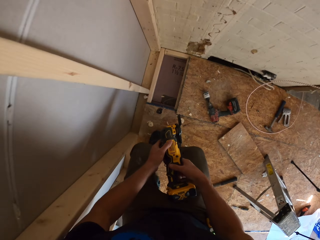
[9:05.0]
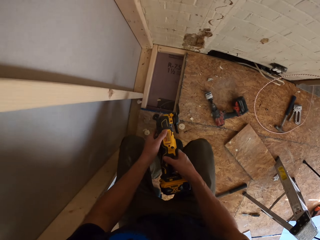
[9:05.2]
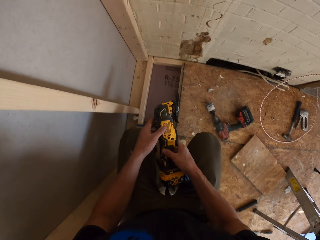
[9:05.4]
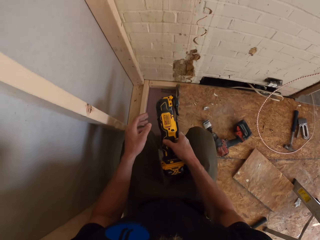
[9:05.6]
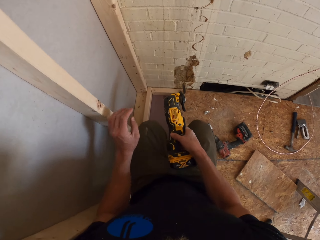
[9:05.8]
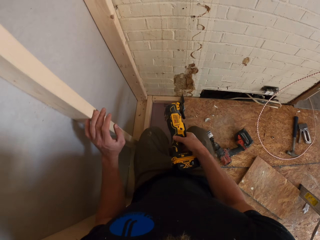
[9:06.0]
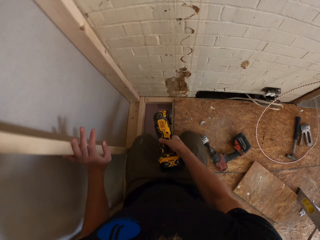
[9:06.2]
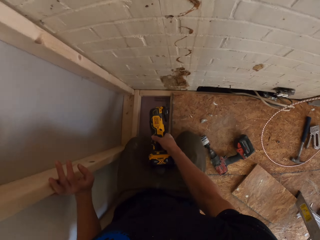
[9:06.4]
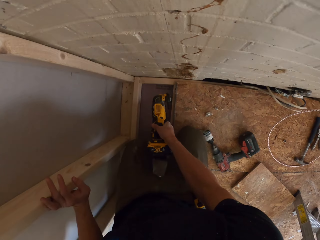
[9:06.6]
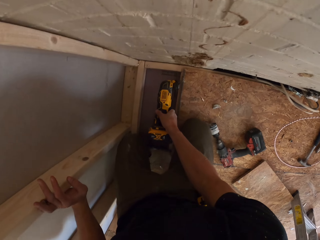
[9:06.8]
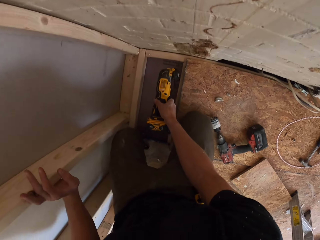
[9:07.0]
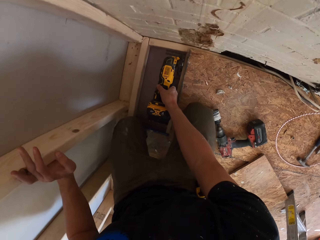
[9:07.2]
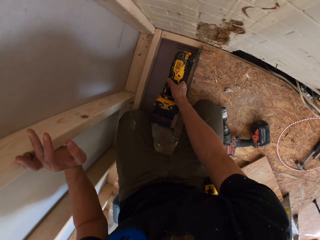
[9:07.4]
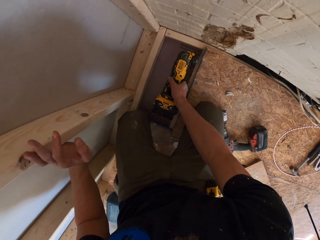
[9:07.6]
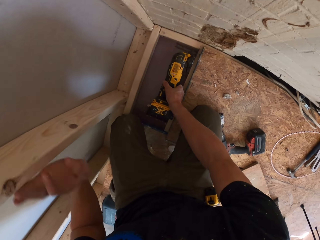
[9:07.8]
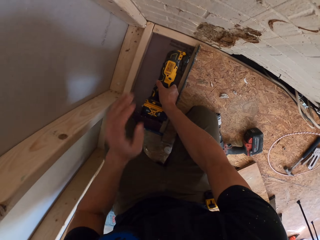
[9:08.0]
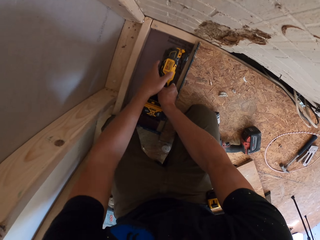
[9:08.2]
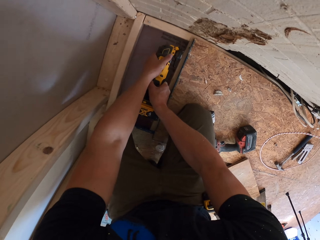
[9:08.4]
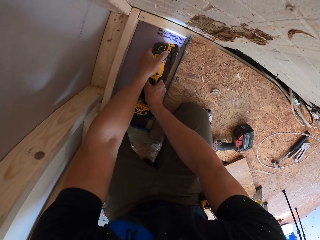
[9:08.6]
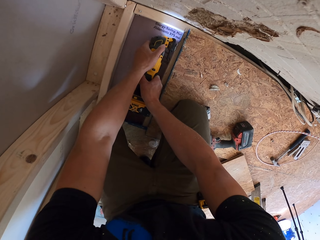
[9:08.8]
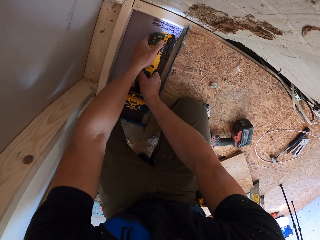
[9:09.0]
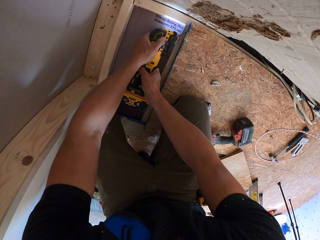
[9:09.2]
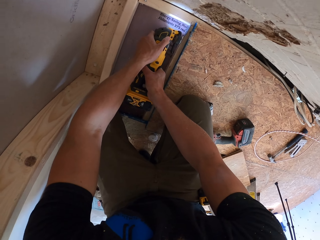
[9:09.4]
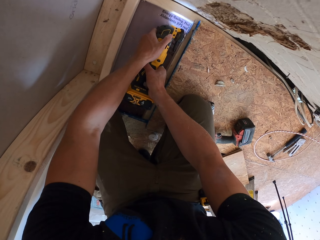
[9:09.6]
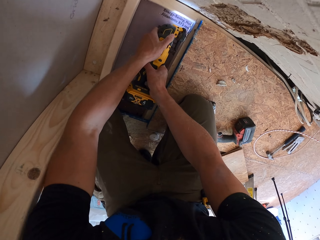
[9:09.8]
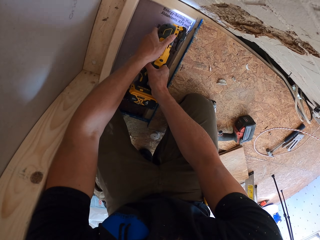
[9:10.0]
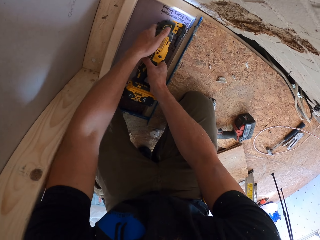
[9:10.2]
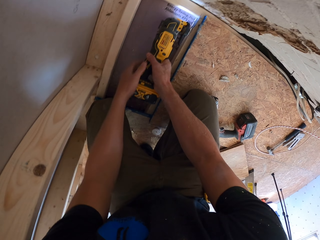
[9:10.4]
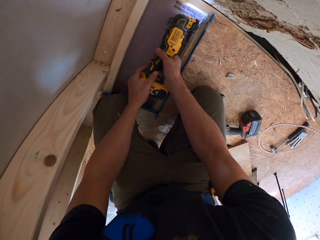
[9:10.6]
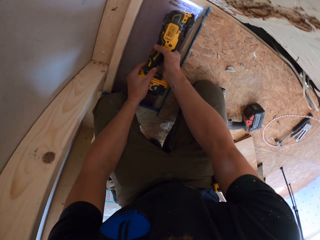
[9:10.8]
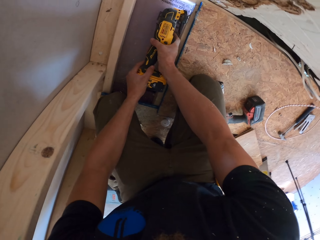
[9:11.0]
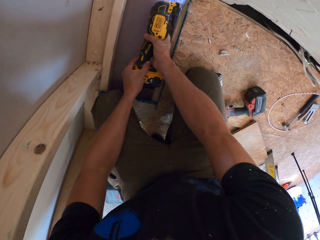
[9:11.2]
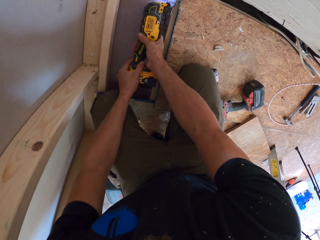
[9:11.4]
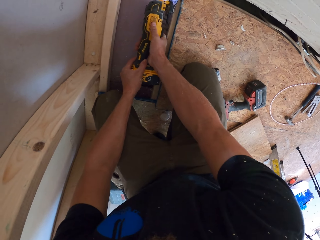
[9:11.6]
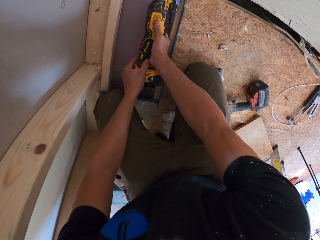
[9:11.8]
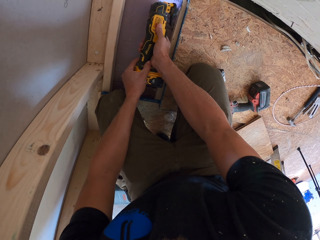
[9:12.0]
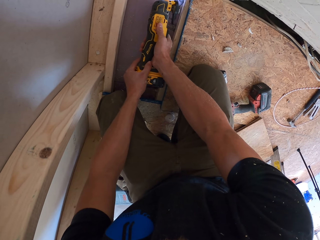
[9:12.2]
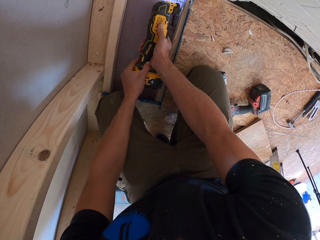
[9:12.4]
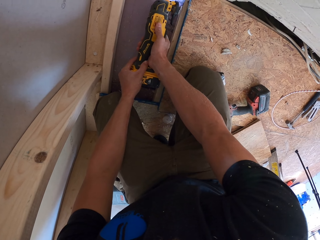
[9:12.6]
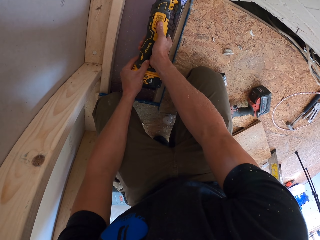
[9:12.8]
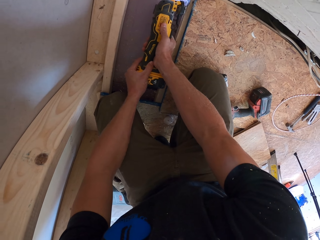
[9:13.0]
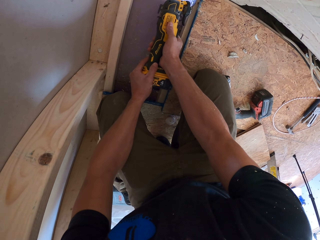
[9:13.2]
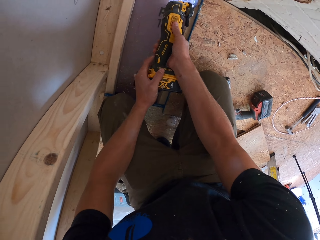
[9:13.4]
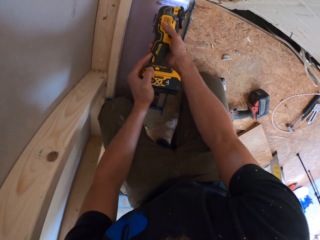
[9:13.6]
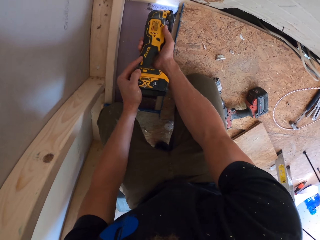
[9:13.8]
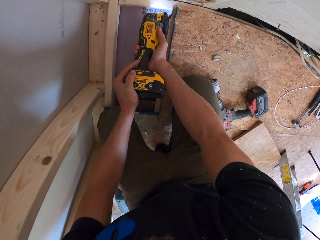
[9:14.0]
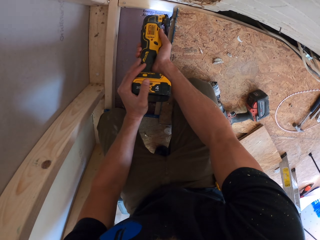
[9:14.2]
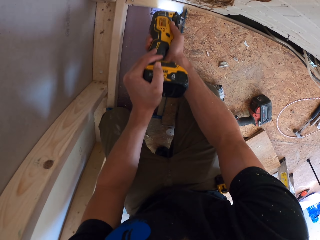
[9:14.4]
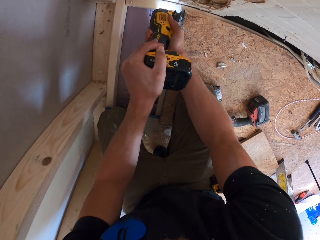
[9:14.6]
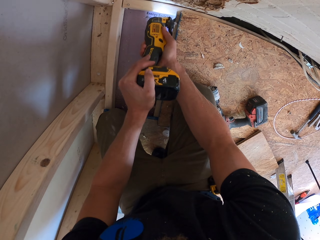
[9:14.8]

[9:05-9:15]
The camera wearer holds the stud. They turn on the cordless oscillator. They cut the joist using the oscillating tool.

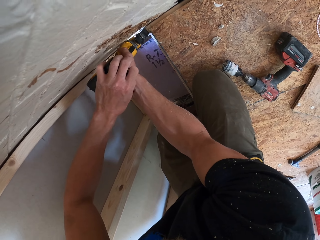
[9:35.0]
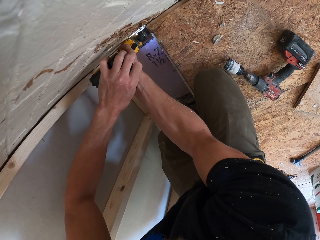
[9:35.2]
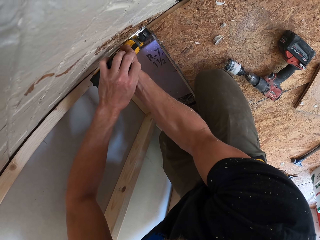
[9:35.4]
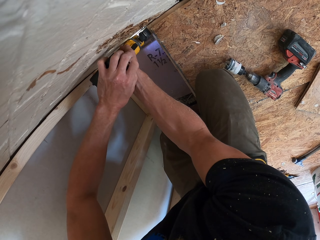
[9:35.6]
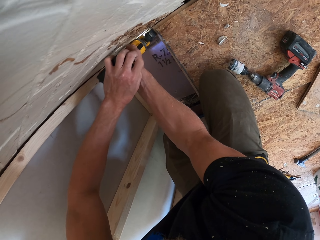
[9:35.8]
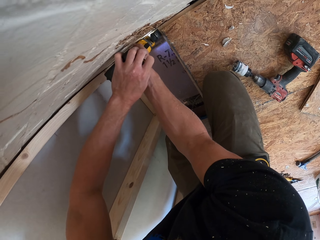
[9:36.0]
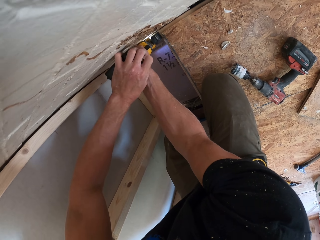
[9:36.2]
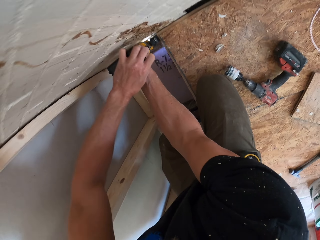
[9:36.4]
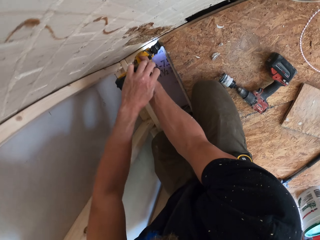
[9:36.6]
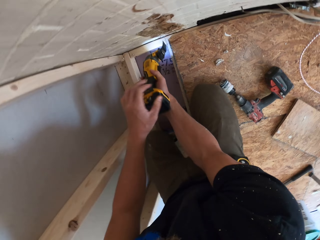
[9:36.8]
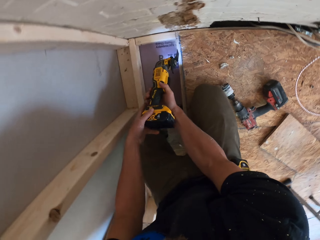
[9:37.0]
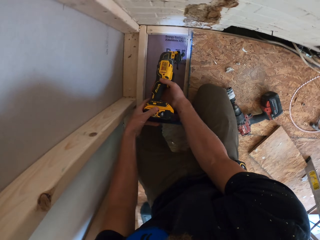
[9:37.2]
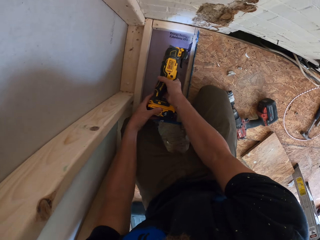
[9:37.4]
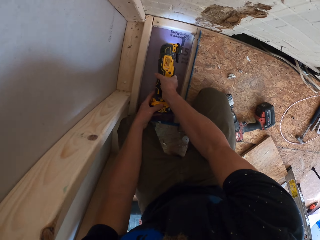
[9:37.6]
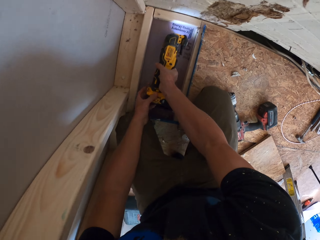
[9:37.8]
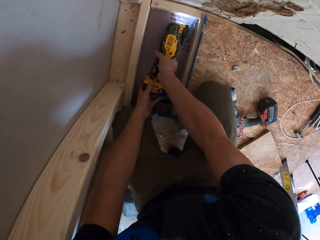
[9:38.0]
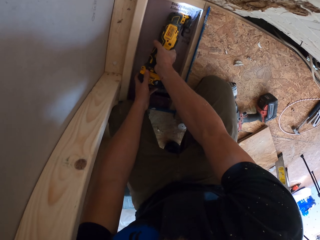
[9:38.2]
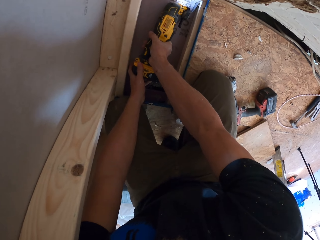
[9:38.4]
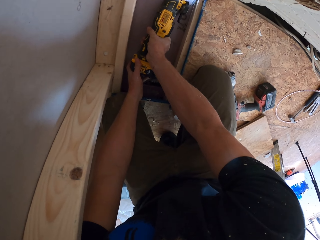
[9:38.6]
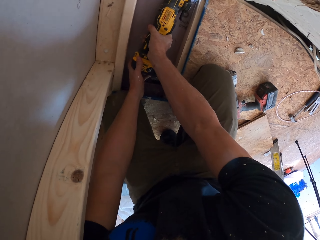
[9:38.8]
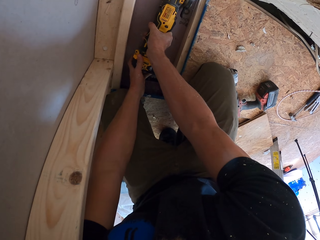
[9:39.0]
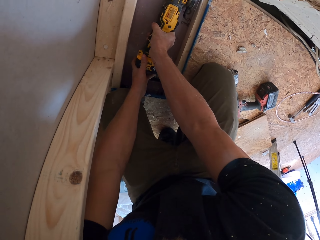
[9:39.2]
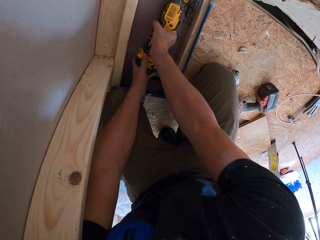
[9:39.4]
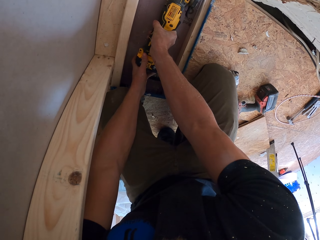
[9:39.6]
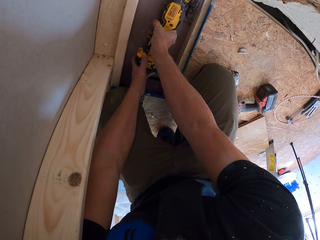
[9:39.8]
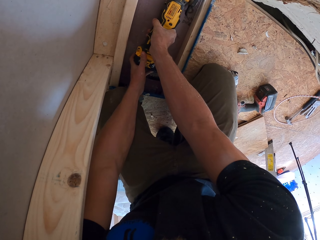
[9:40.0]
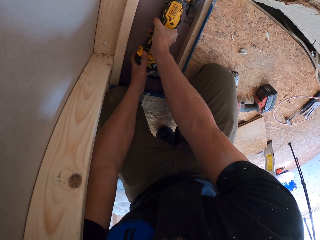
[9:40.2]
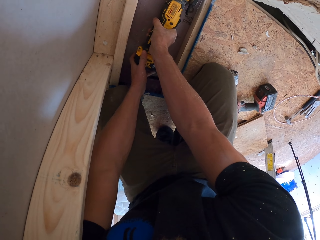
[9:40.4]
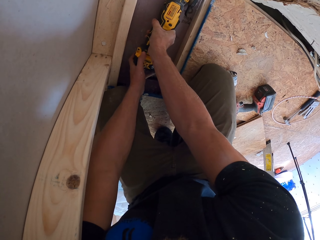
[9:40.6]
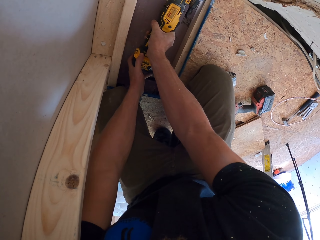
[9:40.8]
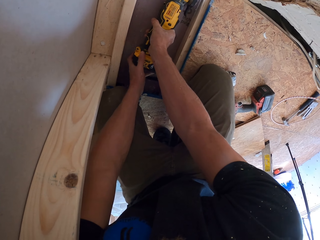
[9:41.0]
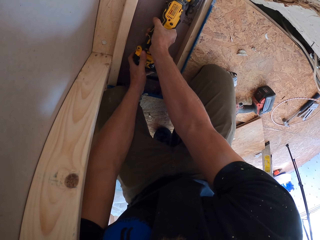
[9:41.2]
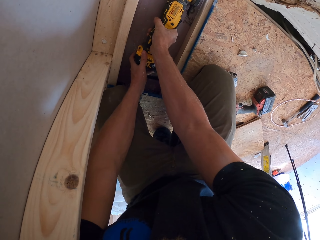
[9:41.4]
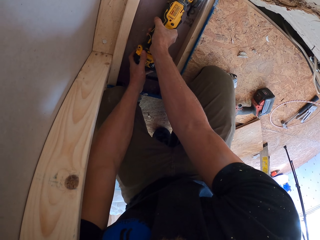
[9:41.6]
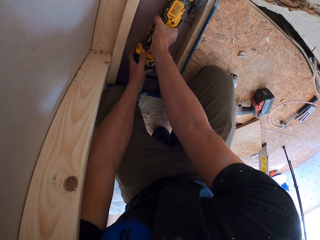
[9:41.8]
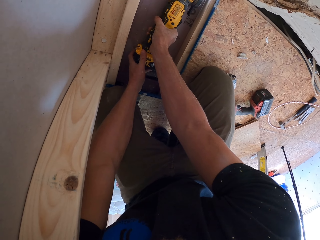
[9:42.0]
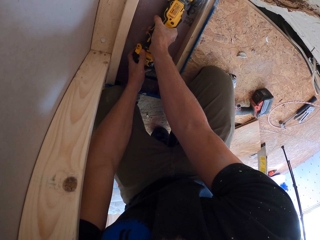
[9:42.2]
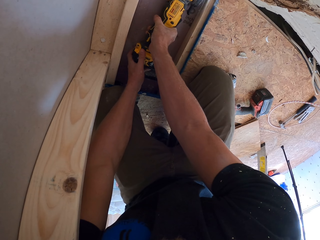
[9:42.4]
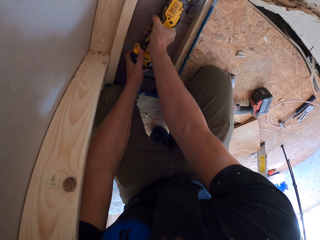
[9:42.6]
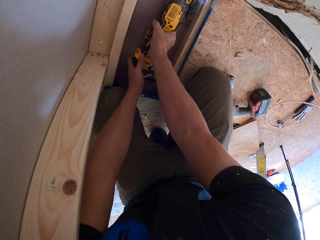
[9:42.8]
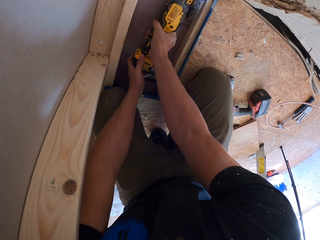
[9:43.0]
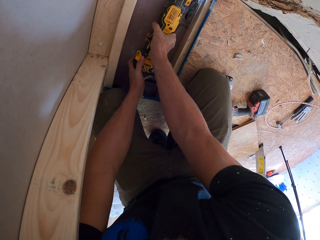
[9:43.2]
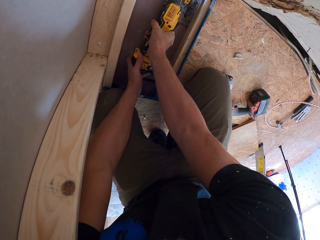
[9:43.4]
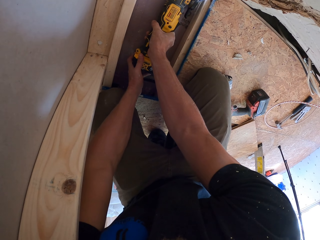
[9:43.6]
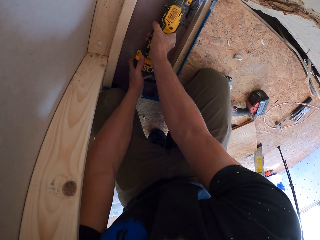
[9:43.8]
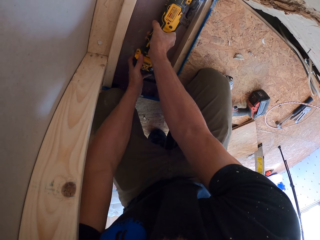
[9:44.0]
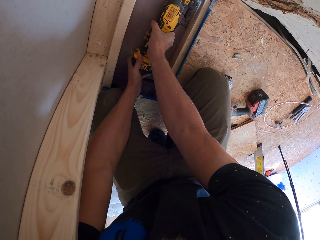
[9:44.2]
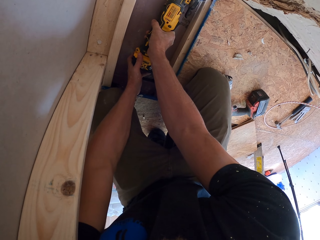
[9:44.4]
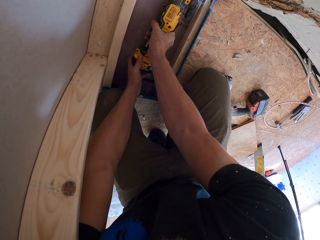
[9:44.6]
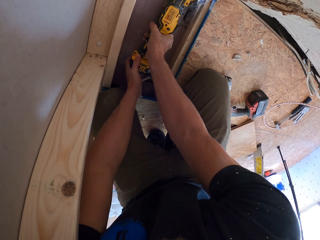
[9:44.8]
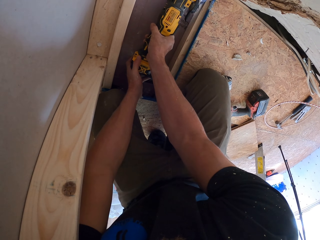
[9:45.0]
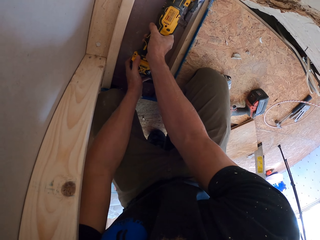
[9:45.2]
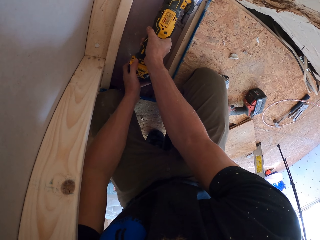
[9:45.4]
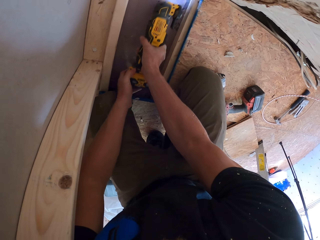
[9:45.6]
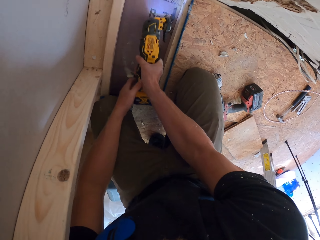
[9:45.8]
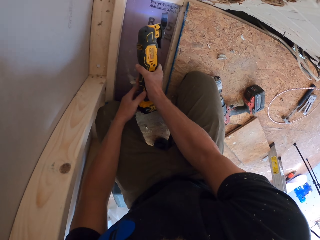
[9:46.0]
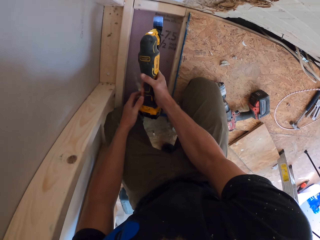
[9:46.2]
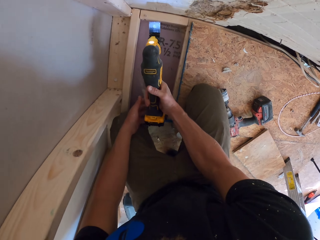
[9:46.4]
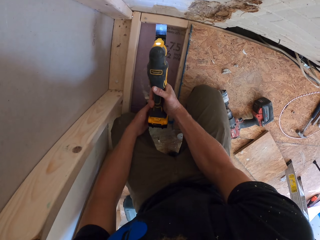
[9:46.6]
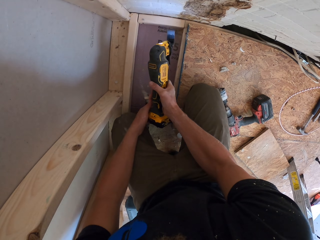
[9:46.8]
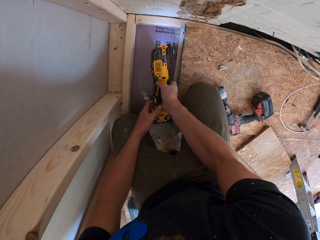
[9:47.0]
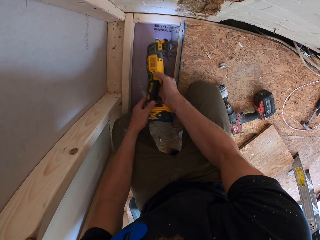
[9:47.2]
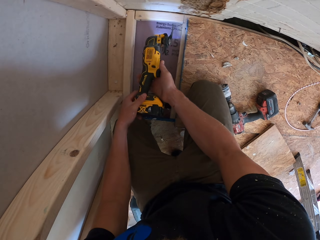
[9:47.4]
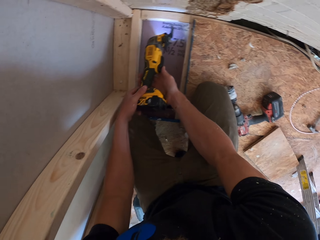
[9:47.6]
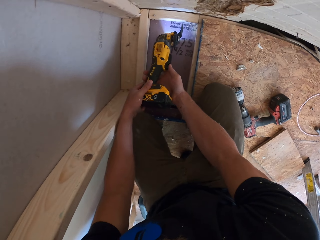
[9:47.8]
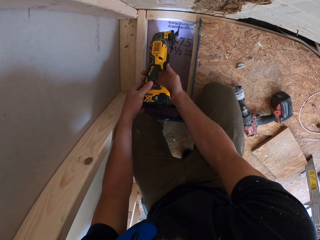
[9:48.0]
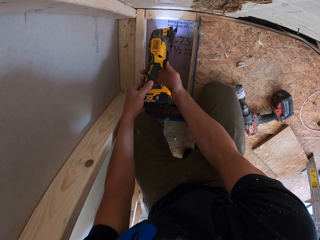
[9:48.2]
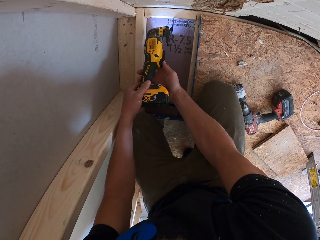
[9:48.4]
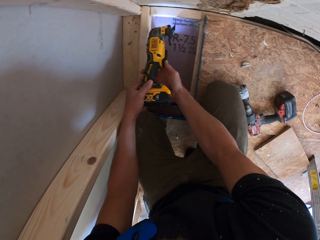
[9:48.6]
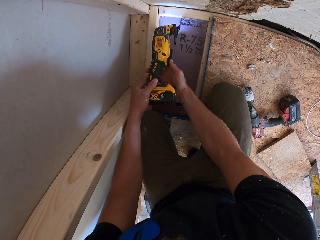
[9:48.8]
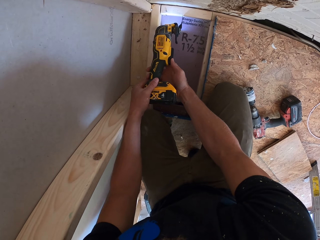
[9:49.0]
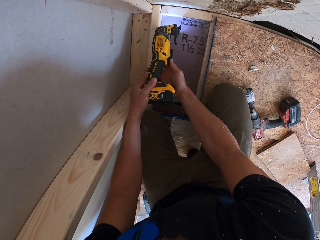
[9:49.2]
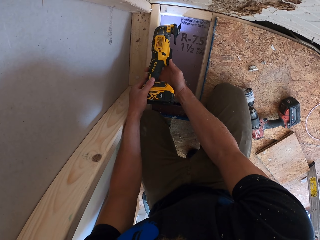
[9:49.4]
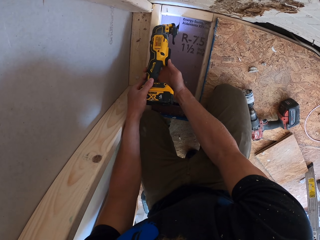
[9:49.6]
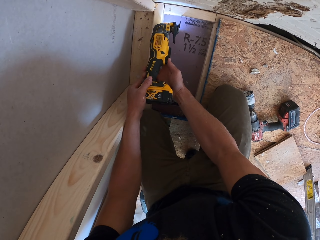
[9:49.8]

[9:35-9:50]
The camera wearer lifts the wood cutter. They put the cutter on the floor. They lift the wood cutter.
